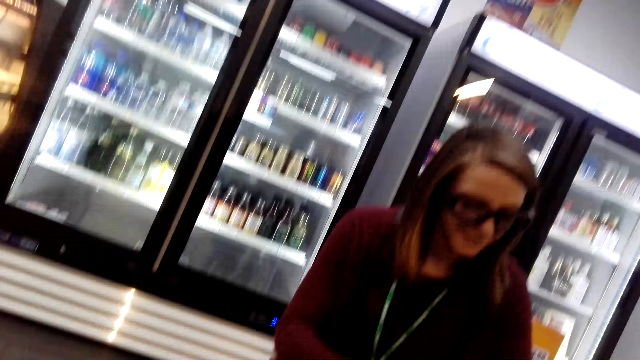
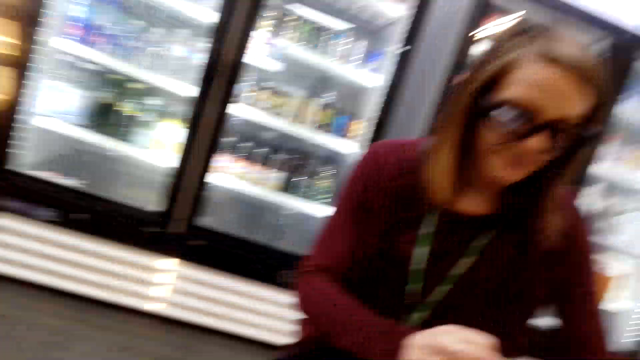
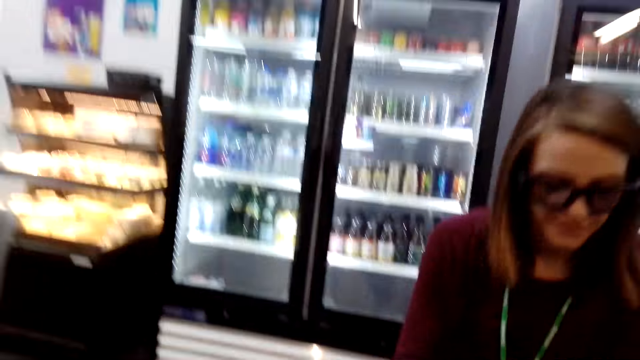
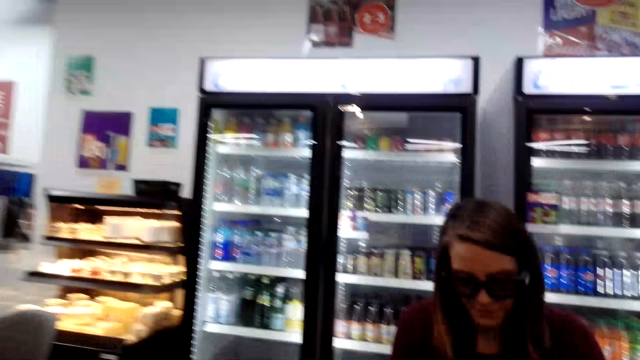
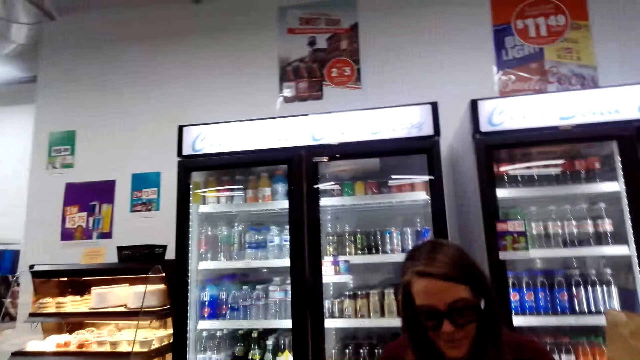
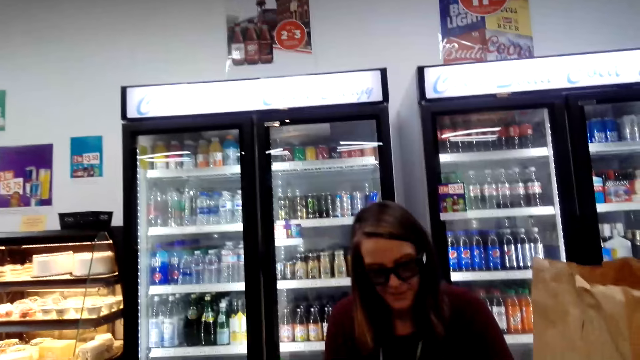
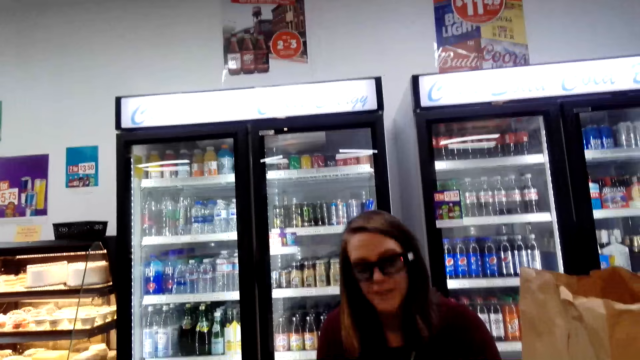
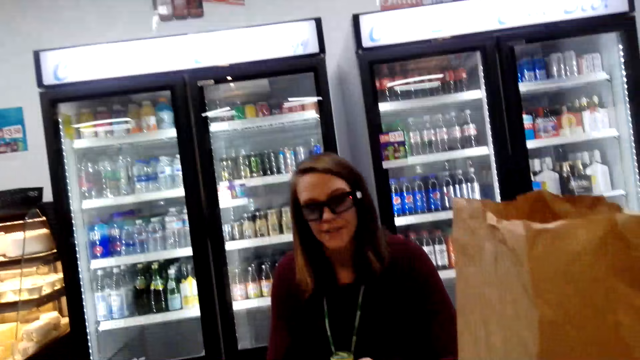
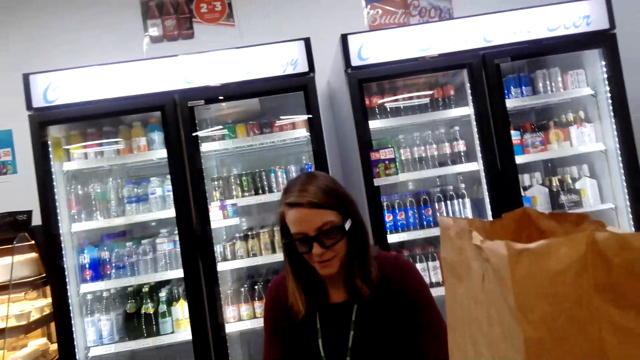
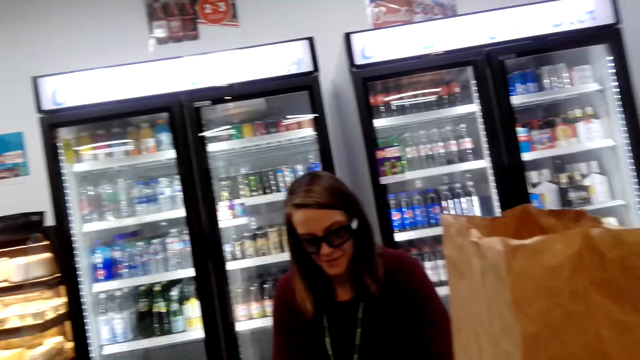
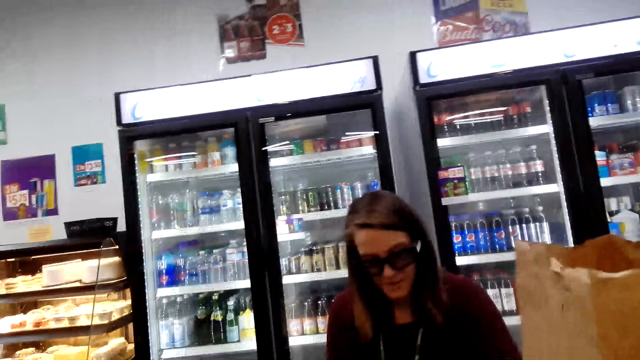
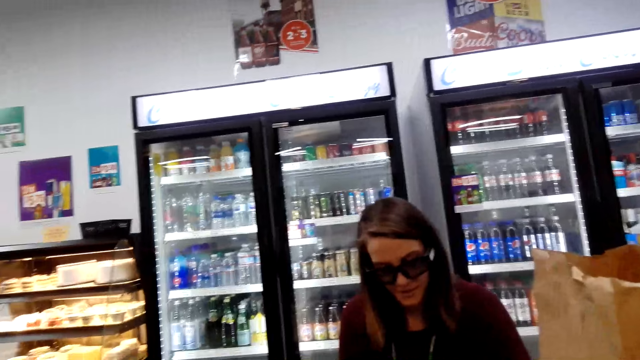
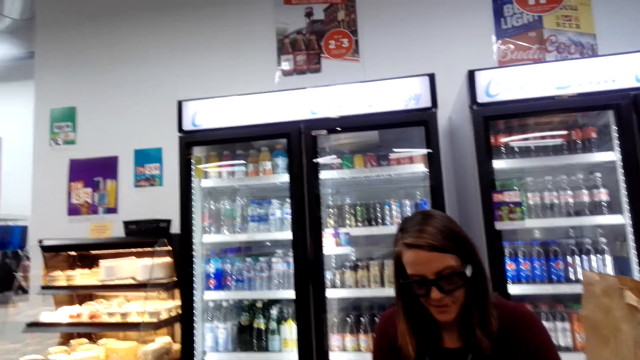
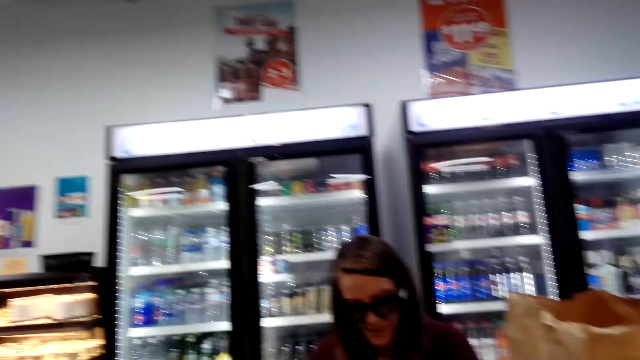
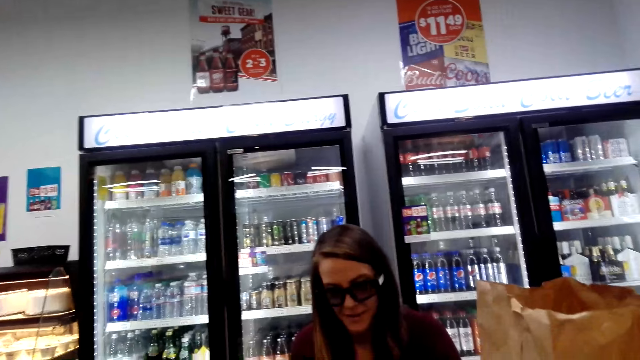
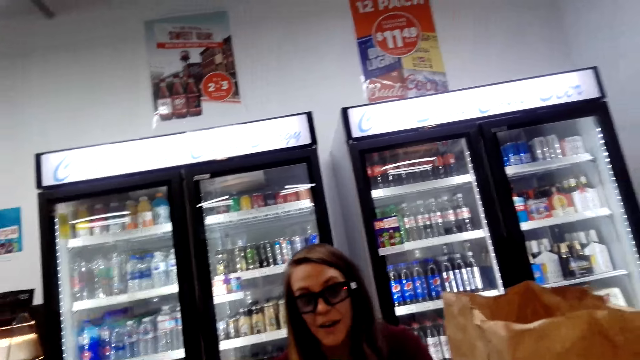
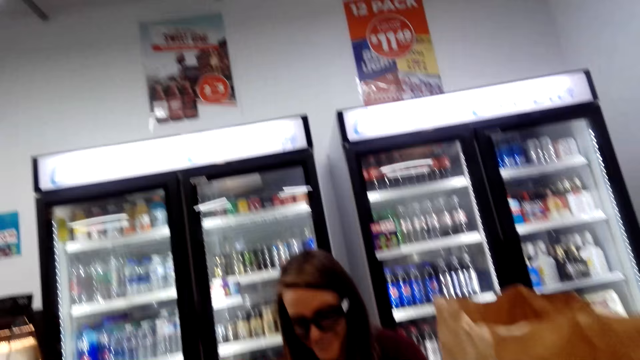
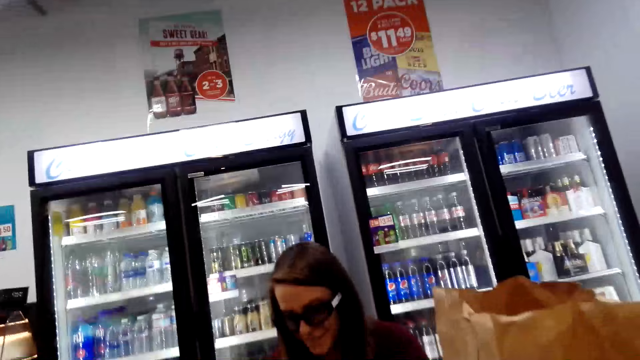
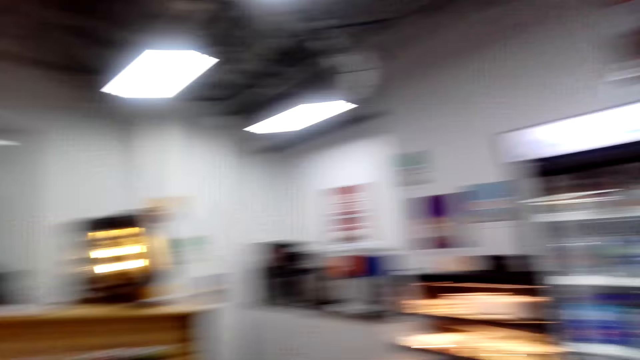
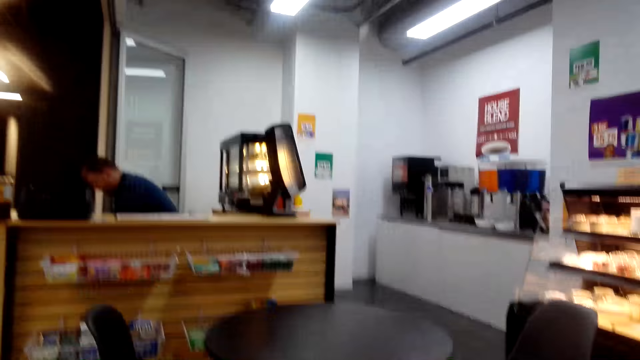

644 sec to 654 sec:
The camera wearer converses with a person.

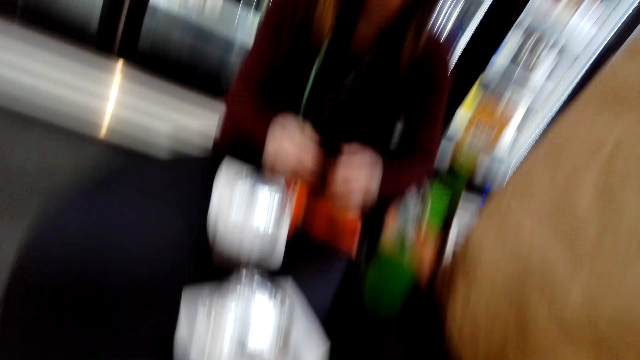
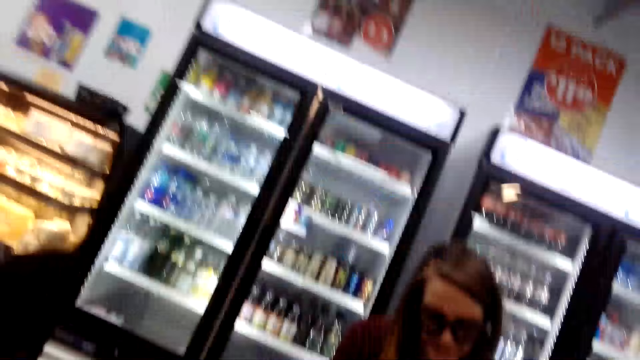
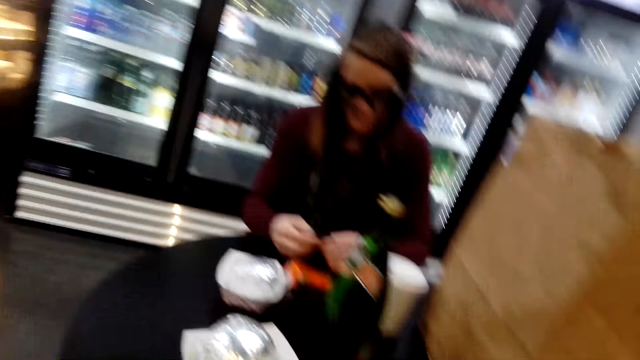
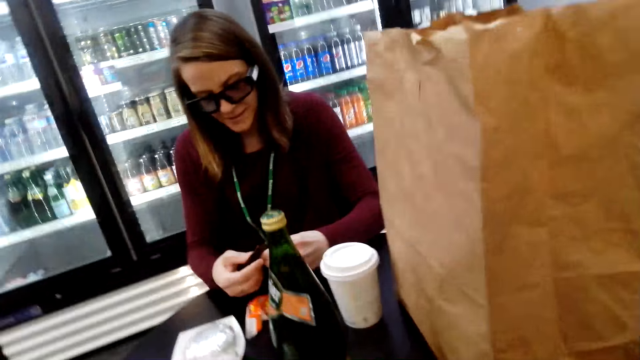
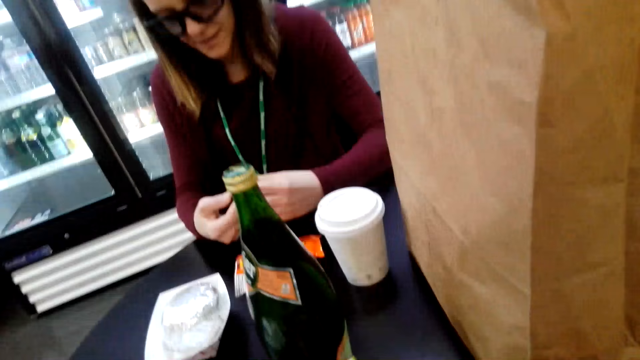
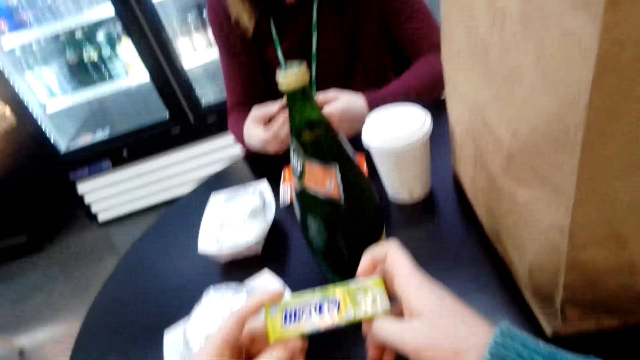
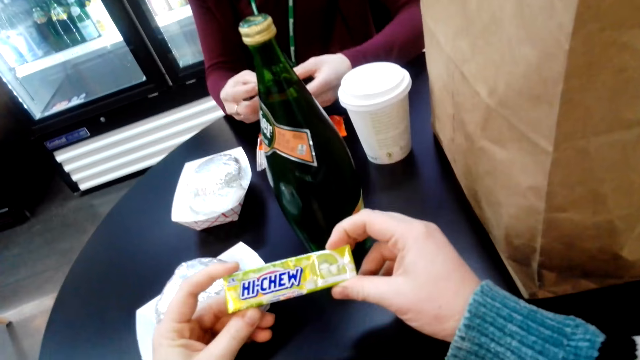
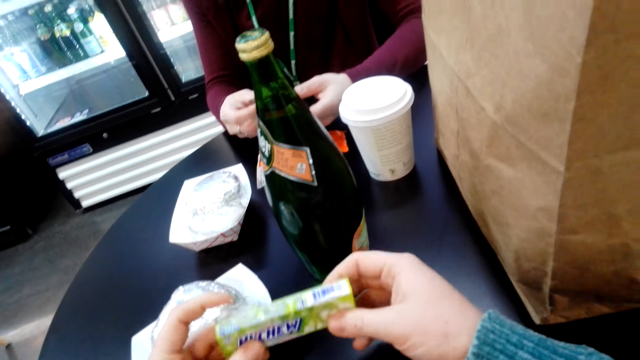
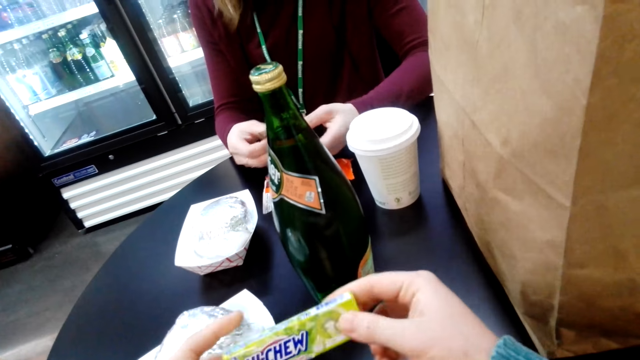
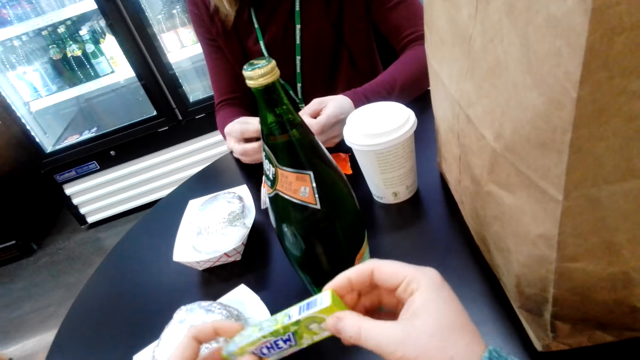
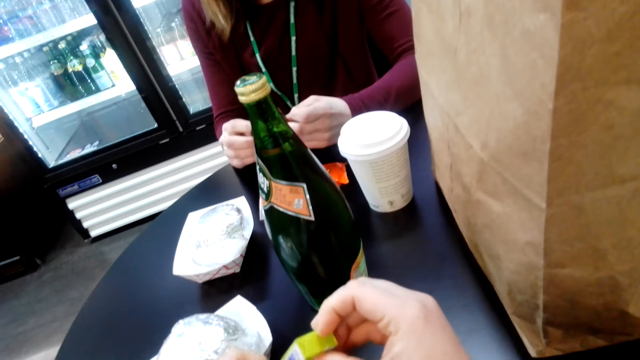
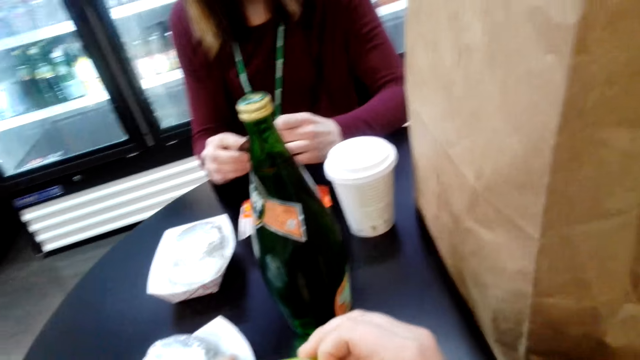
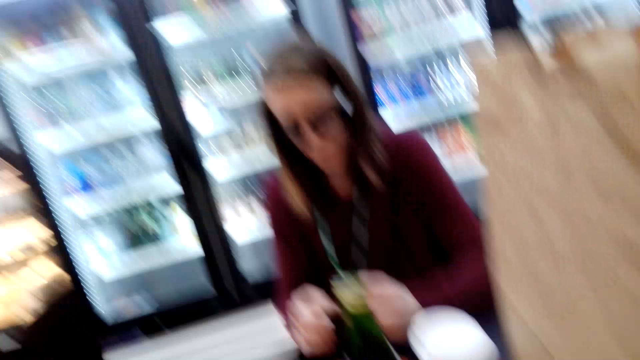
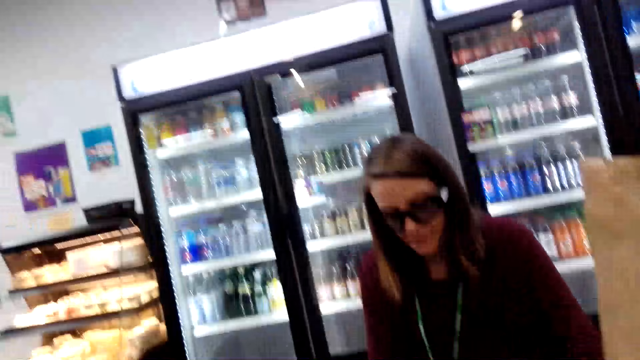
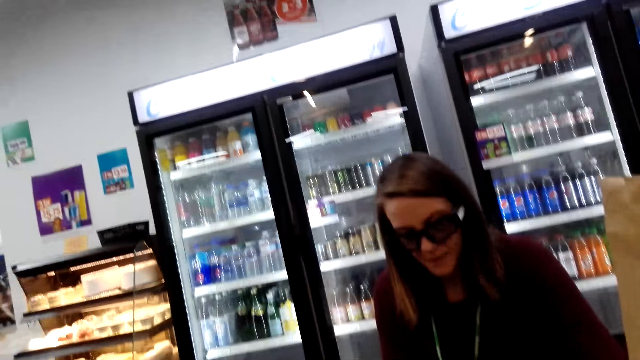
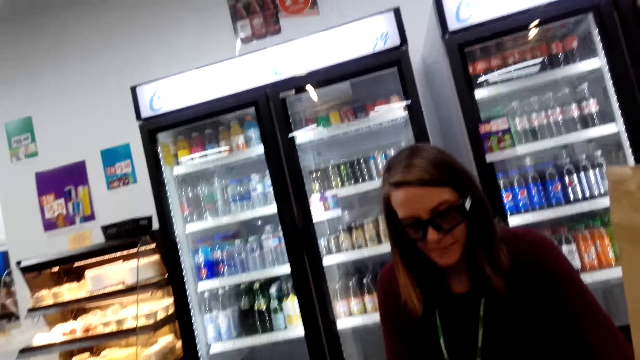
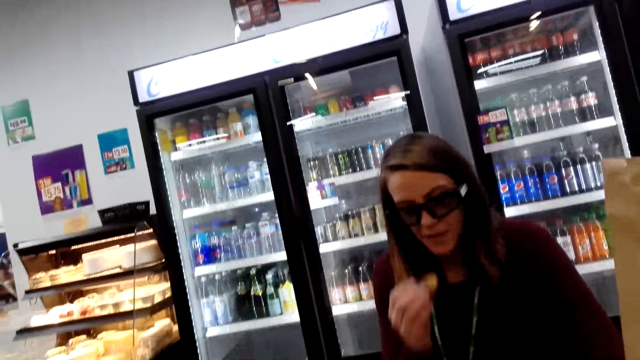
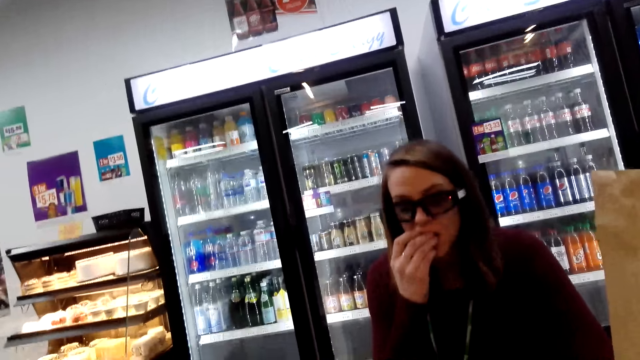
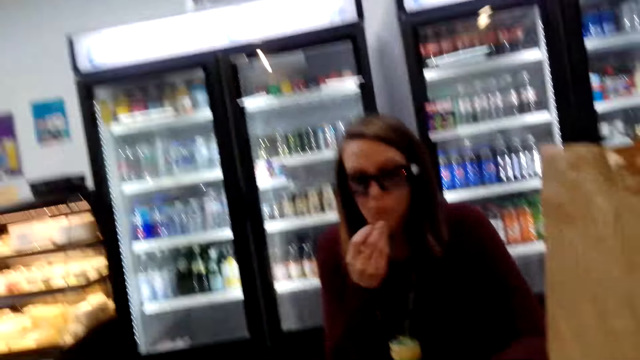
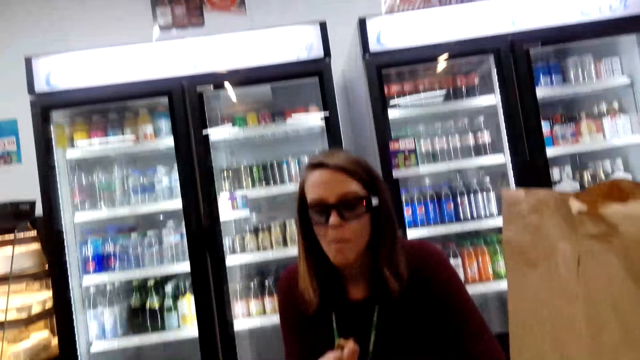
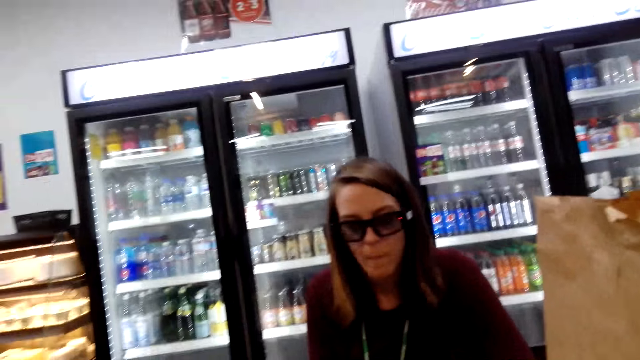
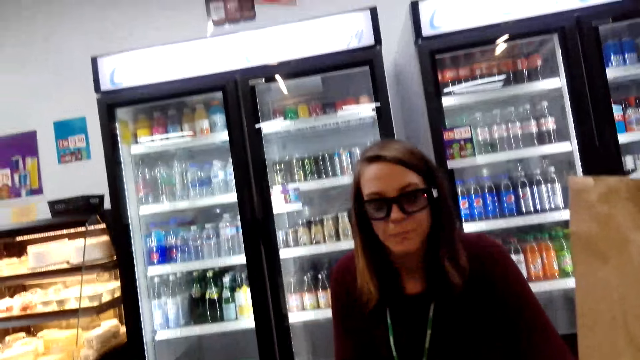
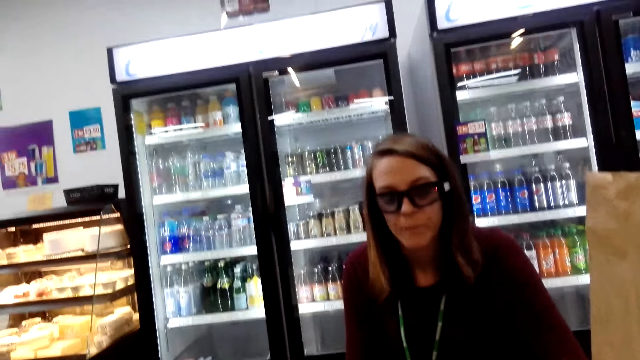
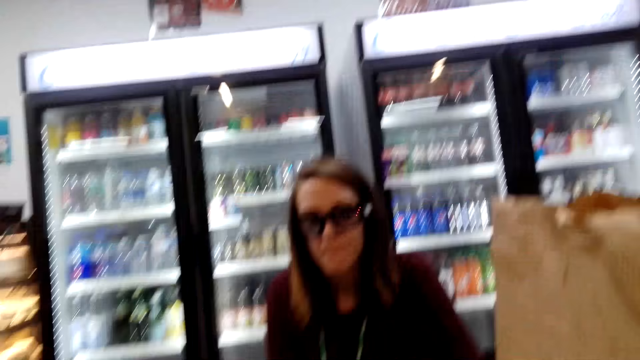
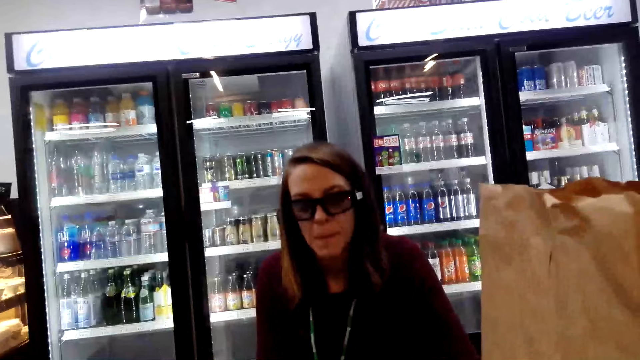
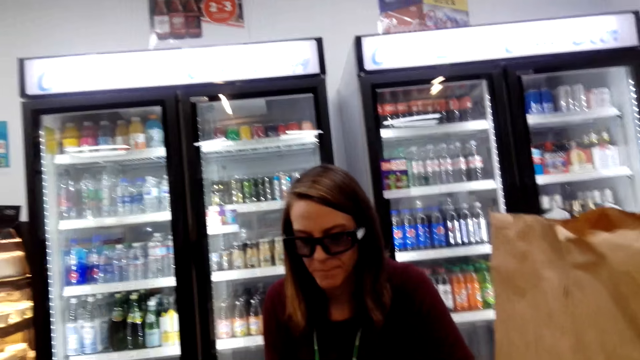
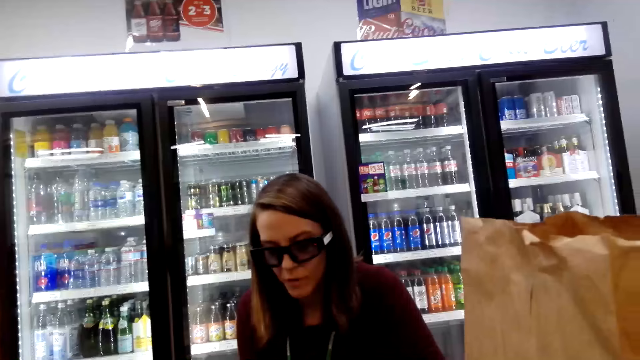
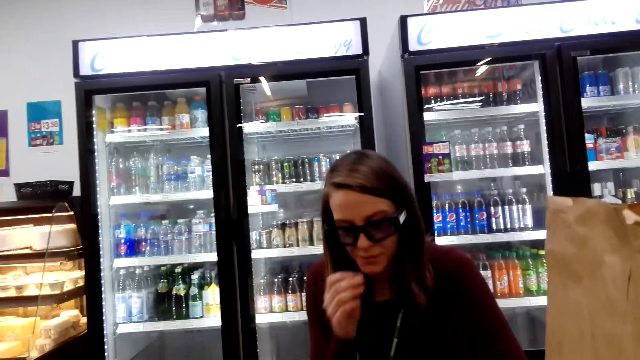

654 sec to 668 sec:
The camera wearer looks at the chocolate bar. They hold a chewing gum. A woman eats the chocolate bar. The woman eats the chewing gum.
